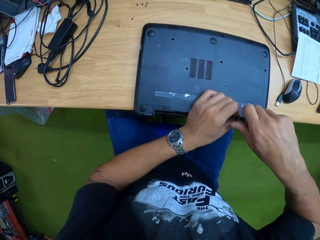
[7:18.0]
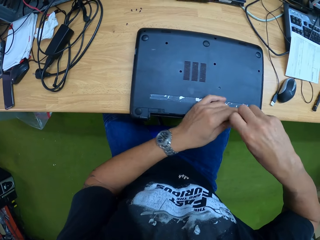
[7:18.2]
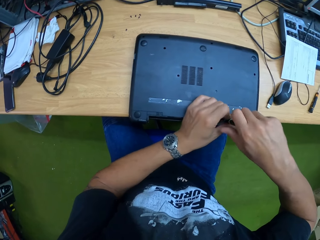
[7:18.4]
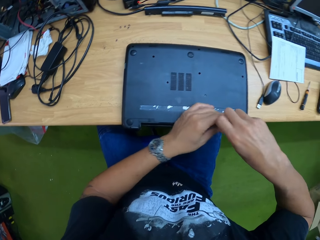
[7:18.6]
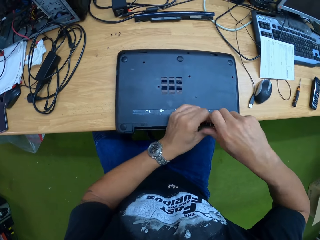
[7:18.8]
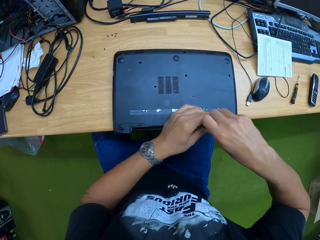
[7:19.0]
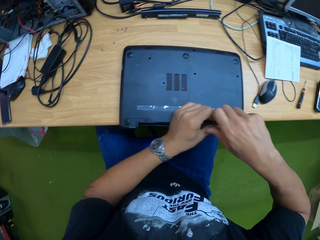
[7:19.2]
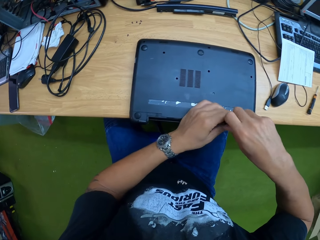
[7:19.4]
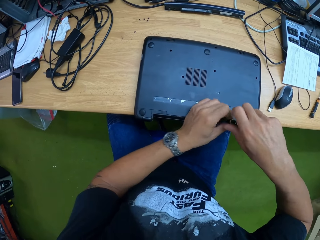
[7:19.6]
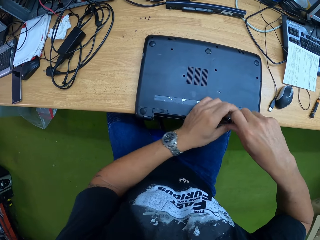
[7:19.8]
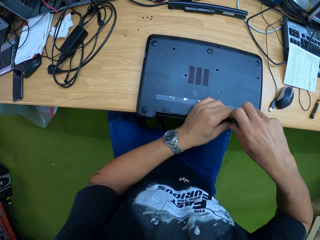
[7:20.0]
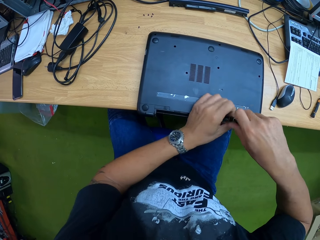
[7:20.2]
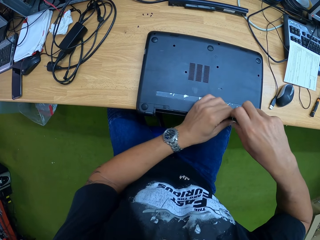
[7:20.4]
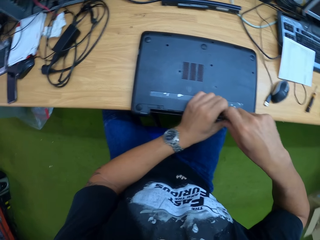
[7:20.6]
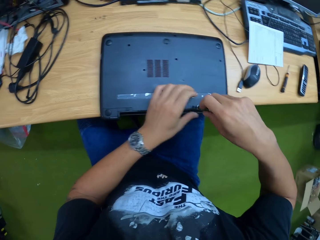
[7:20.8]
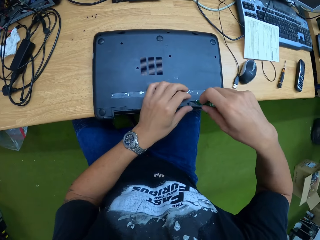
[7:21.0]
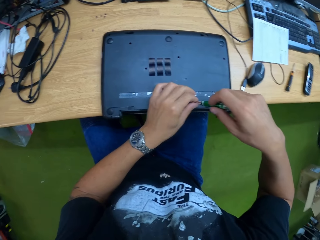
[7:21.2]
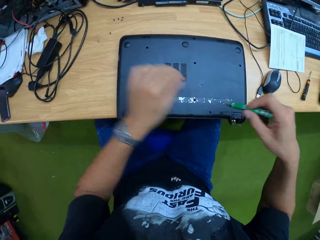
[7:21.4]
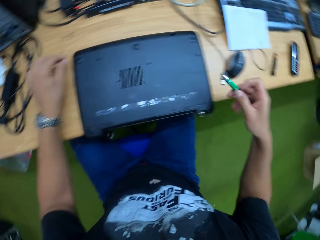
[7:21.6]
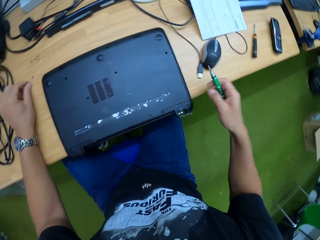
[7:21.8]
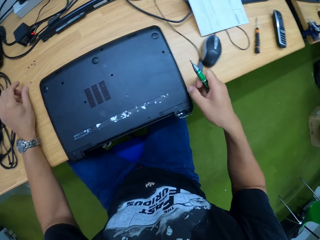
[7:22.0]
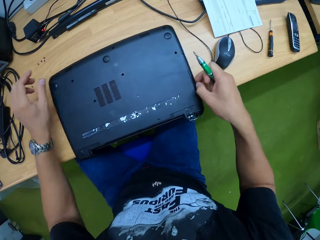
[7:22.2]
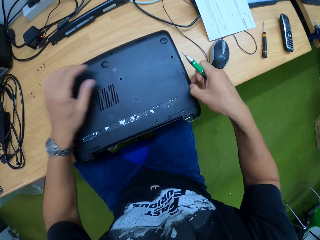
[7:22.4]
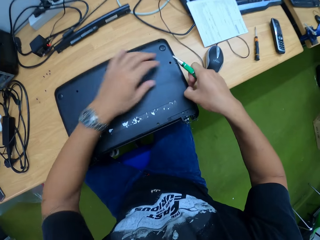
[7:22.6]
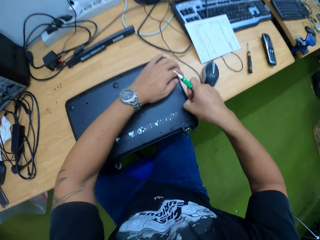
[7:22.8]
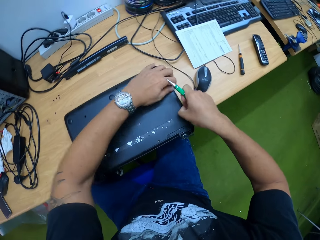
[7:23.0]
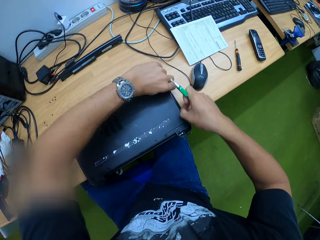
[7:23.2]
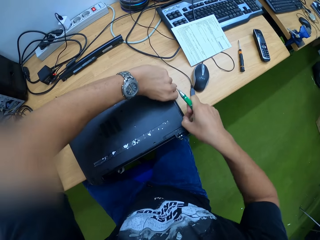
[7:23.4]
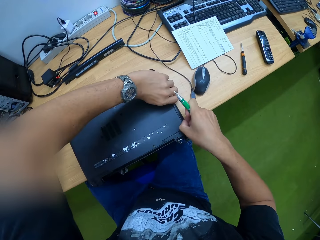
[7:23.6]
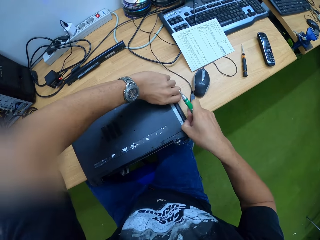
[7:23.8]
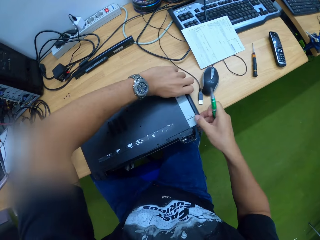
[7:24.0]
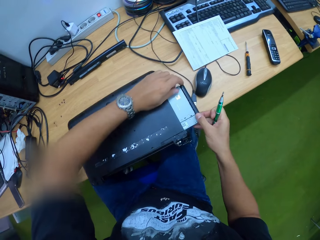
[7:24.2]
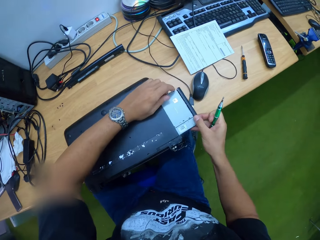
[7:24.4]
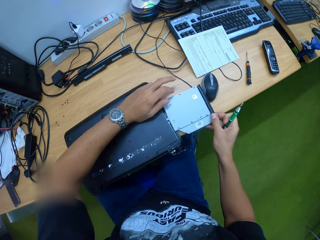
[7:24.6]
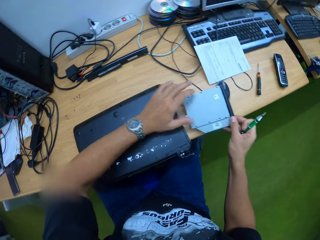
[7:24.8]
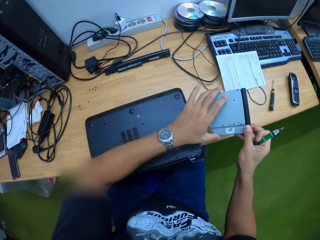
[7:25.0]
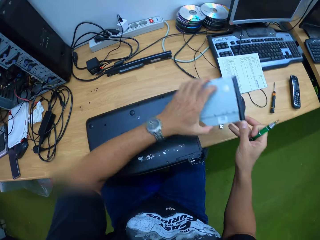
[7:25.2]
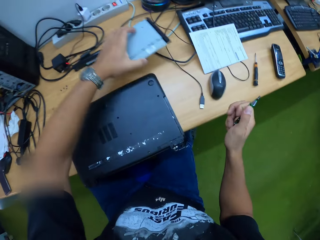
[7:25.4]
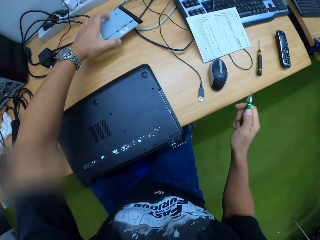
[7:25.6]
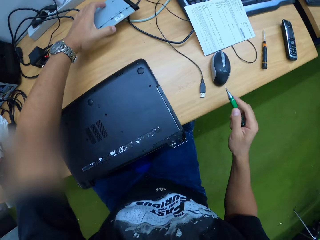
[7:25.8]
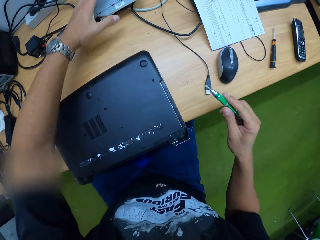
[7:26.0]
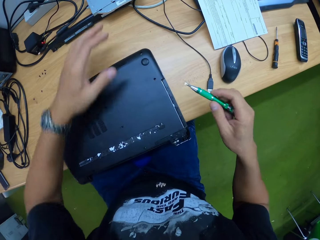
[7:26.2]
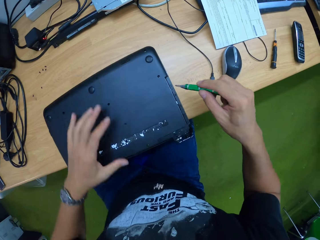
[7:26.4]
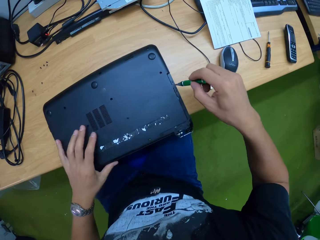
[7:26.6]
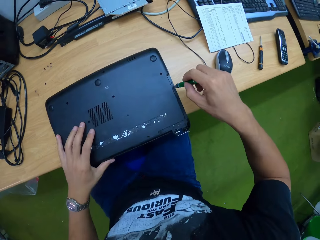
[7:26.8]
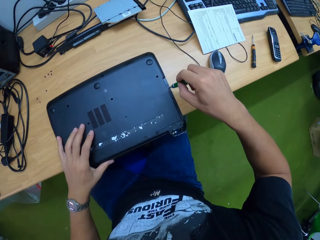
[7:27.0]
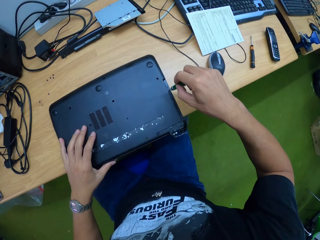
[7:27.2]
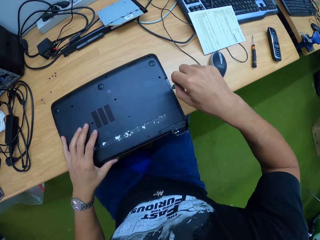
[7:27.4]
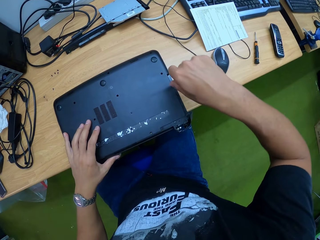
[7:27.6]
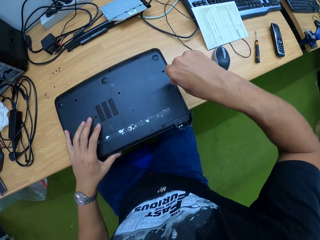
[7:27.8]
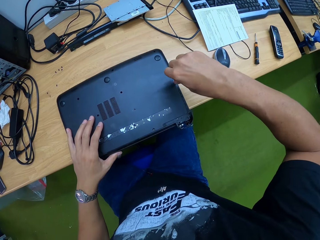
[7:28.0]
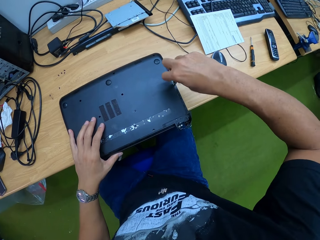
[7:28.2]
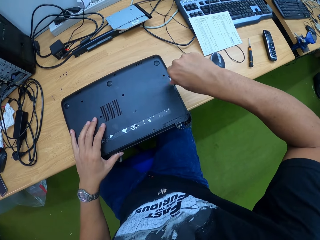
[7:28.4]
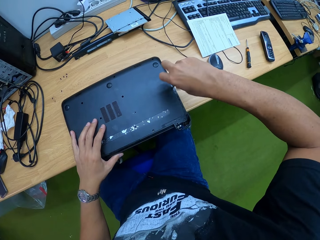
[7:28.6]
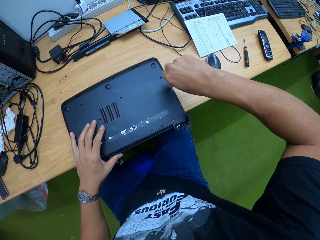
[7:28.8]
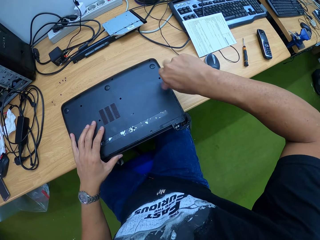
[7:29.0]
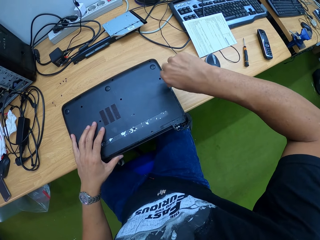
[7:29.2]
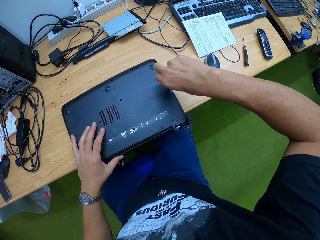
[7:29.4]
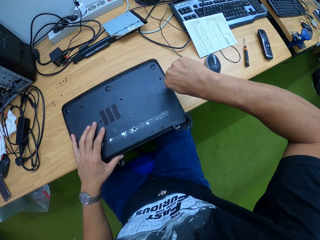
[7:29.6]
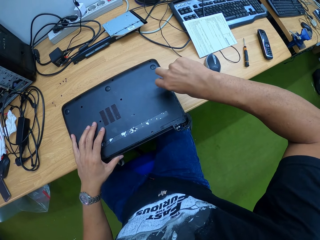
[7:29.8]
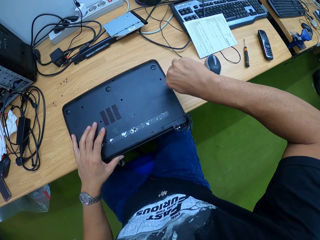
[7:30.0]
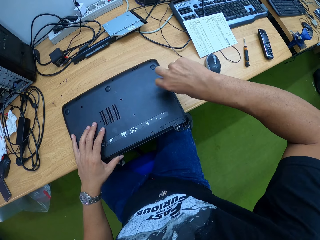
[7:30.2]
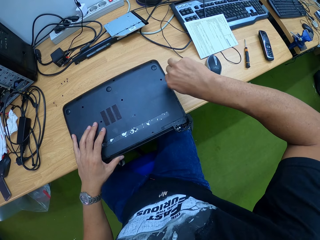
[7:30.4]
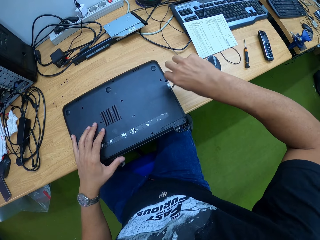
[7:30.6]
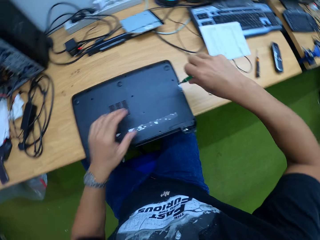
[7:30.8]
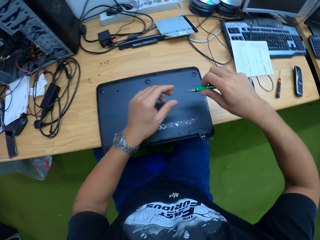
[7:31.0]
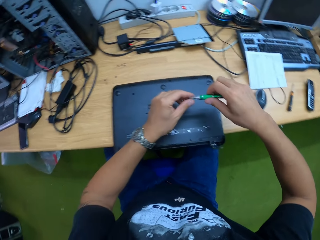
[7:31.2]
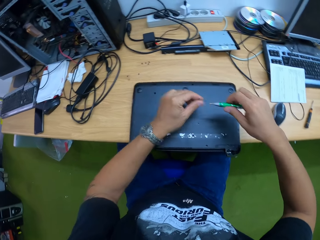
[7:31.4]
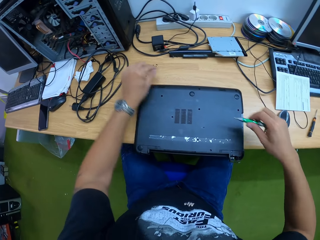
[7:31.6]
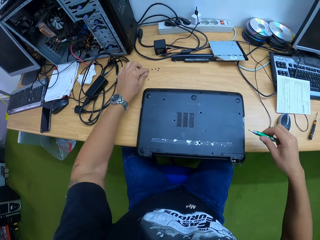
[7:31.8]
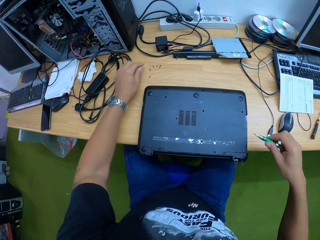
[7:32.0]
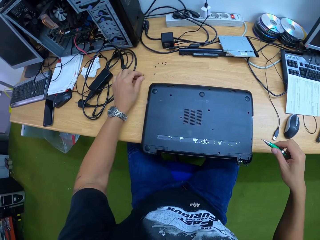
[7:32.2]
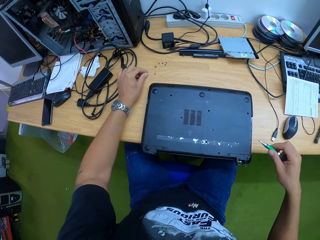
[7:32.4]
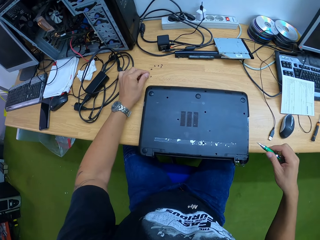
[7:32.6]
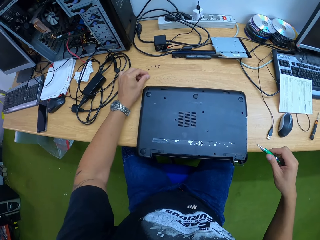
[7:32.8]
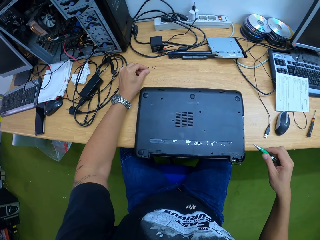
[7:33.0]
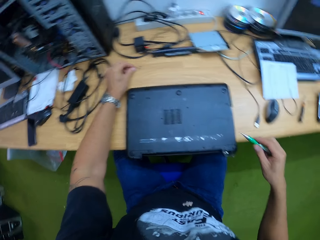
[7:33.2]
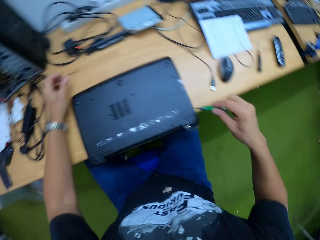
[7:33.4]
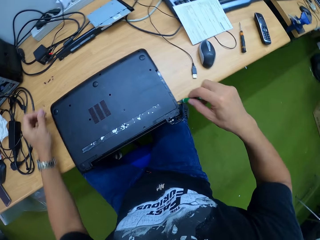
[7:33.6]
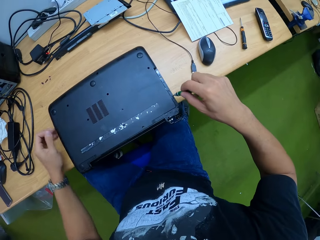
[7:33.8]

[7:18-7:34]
The camera wearer takes the screw from the screwdriver with his left hand. He drops the screw on the table with his left hand. He removes the laptop CD drive with both hands. He drops the laptop CD drive on the table with his left hand. He places the screwdriver at a point on the laptop with his right hand. He loosens a screw from the laptop with the screwdriver on both hands. He takes the screw from the screwdriver with his left hand. He drops the screw on the table with his left hand. He adjusts the position of the screws on the table with his left hand.

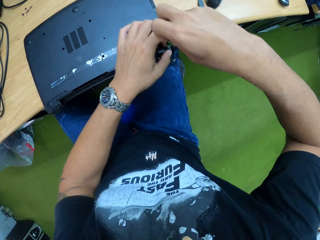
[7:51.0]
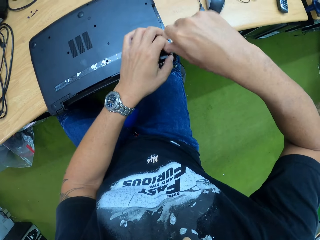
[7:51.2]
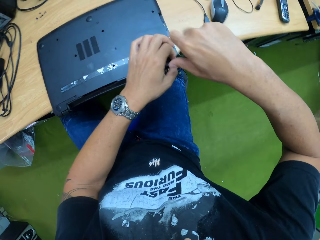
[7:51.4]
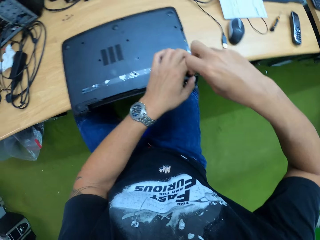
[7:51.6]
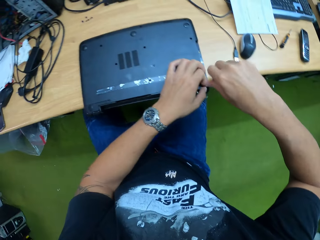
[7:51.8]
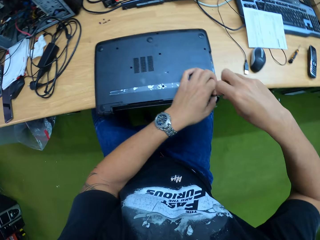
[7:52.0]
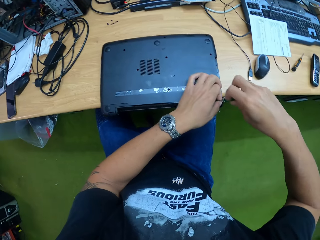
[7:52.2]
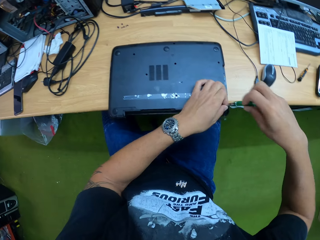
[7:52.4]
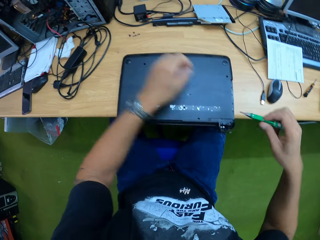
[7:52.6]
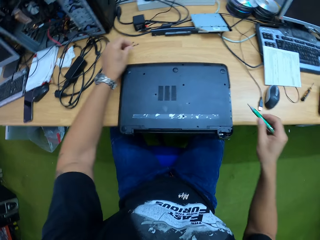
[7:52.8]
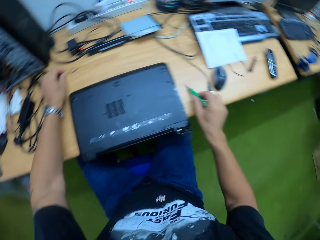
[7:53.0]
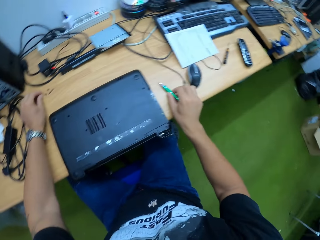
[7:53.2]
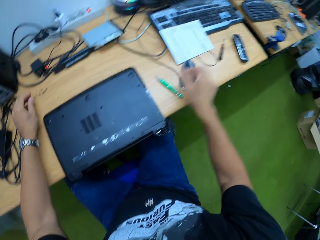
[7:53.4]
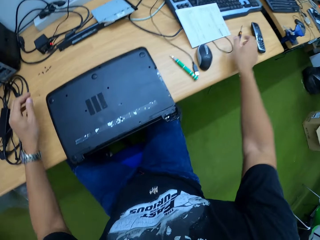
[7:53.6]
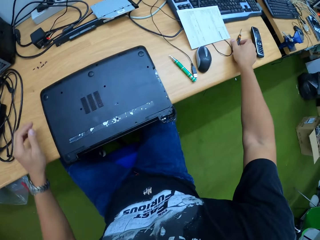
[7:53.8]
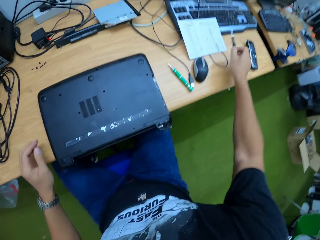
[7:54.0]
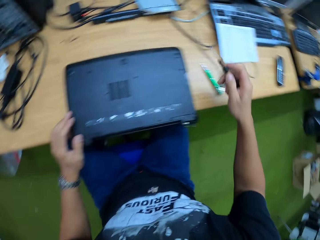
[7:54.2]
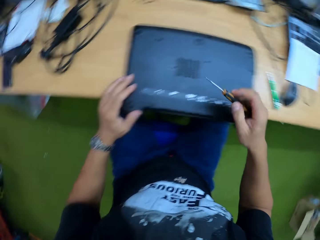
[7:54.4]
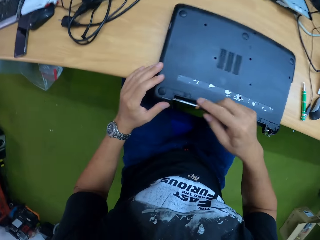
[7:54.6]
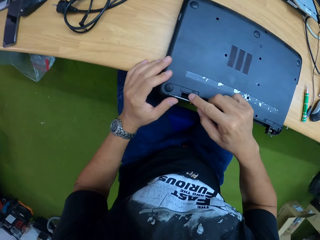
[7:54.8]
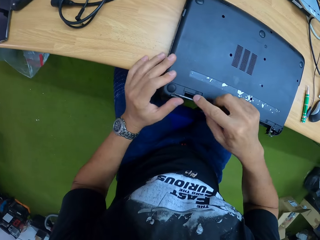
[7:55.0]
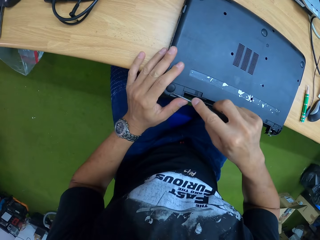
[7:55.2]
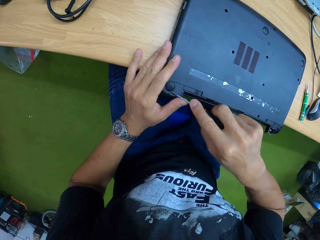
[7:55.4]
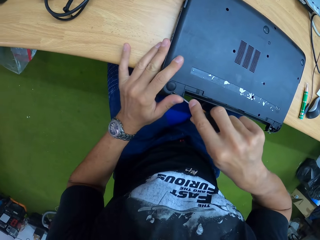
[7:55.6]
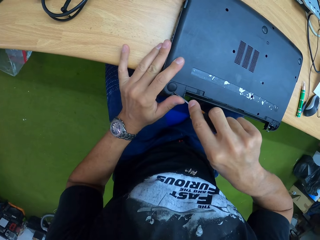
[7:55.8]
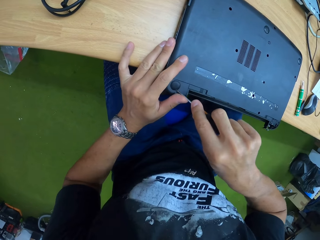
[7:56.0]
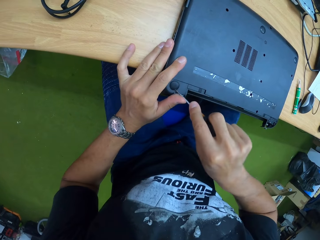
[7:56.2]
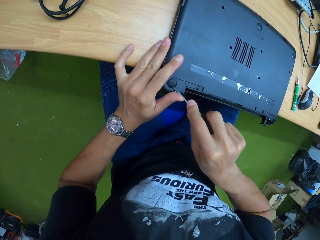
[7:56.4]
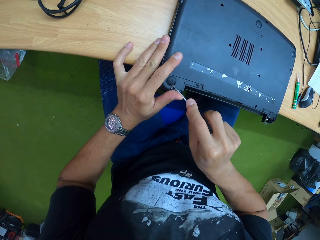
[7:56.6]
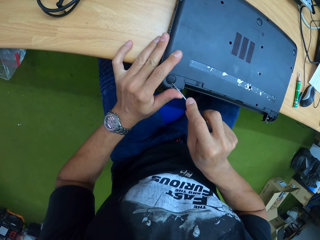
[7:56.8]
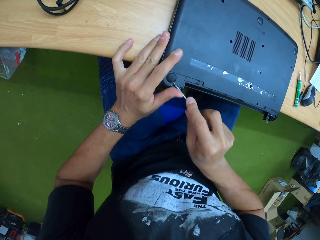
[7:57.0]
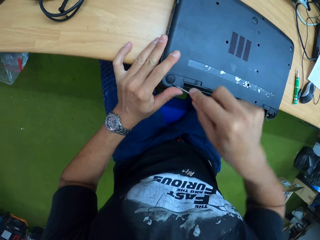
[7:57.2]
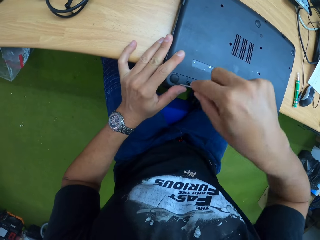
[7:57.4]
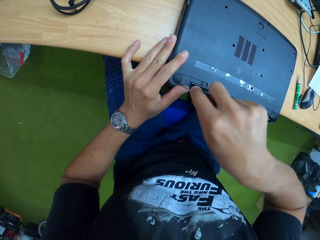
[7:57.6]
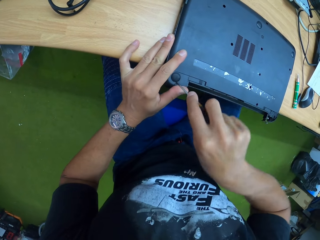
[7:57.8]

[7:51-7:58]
The camera wearer takes the screw from the screwdriver with his left hand. He drops the screw on the table with his left hand. He drops the screwdriver on the table with his right hand. He takes the screwdriver on the table with his right hand. He removes a screw cover from the laptop with the screwdriver in his right hand.
